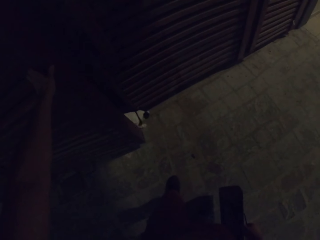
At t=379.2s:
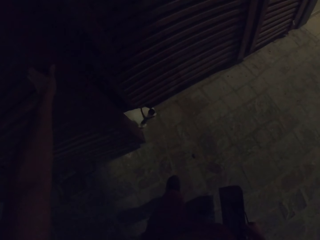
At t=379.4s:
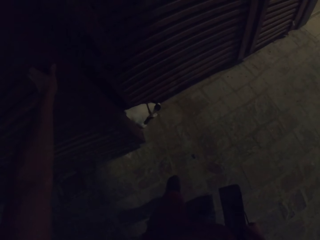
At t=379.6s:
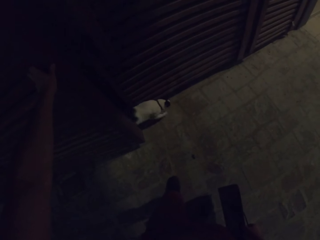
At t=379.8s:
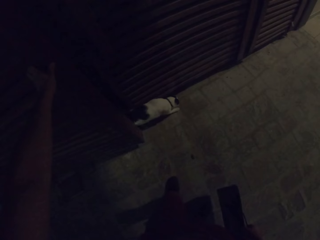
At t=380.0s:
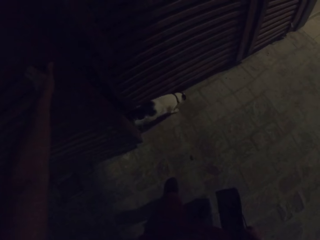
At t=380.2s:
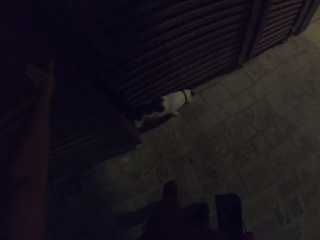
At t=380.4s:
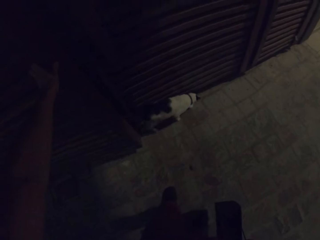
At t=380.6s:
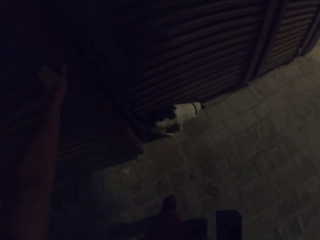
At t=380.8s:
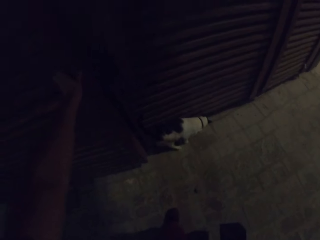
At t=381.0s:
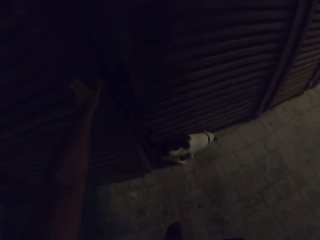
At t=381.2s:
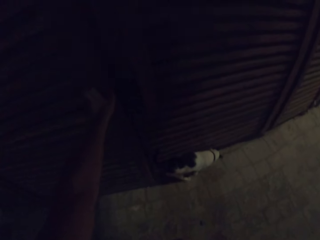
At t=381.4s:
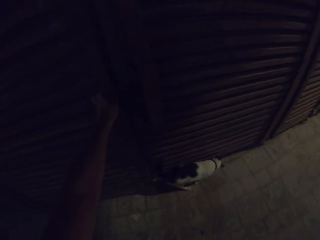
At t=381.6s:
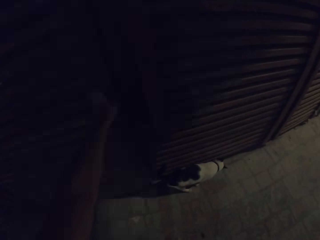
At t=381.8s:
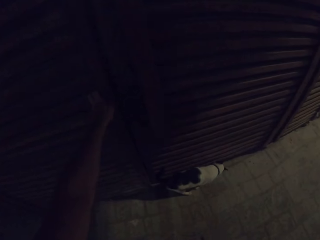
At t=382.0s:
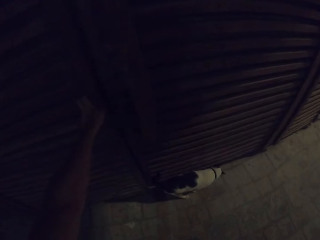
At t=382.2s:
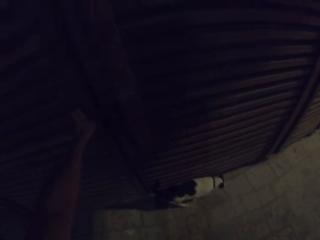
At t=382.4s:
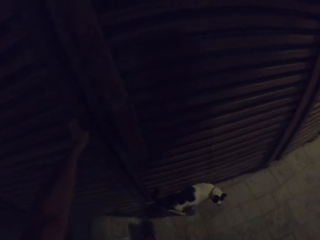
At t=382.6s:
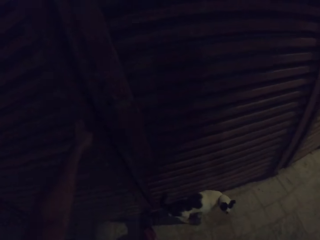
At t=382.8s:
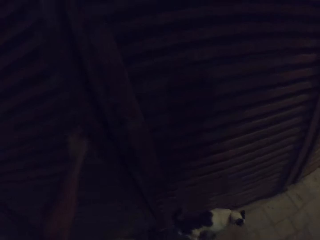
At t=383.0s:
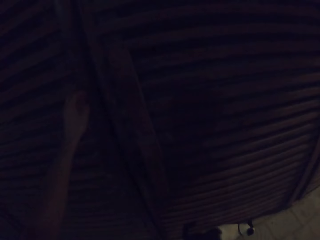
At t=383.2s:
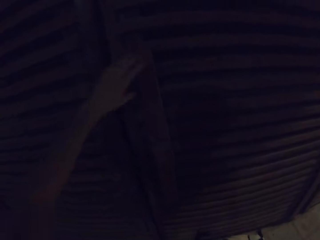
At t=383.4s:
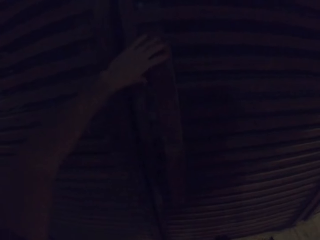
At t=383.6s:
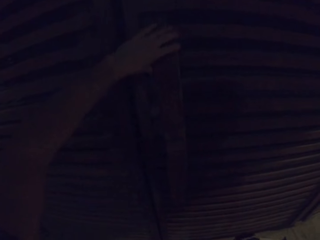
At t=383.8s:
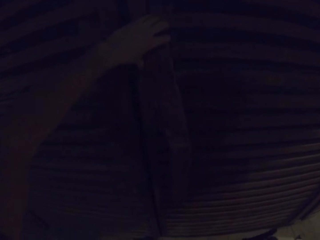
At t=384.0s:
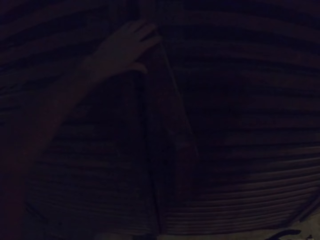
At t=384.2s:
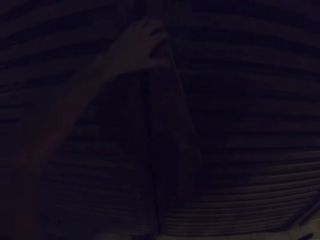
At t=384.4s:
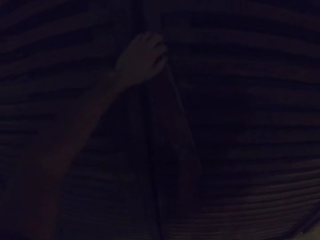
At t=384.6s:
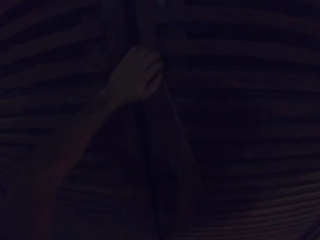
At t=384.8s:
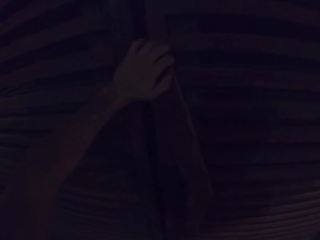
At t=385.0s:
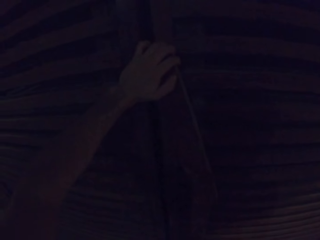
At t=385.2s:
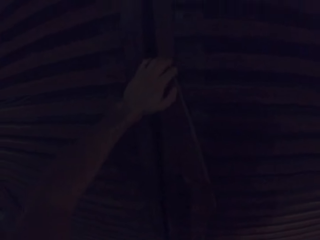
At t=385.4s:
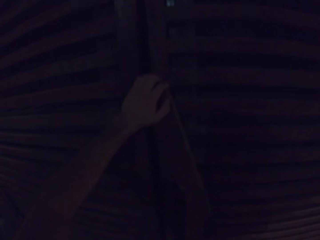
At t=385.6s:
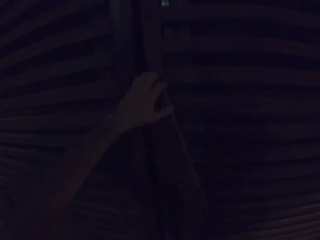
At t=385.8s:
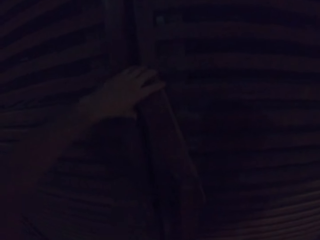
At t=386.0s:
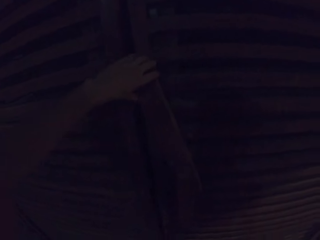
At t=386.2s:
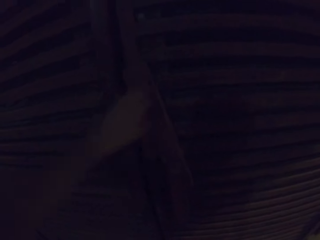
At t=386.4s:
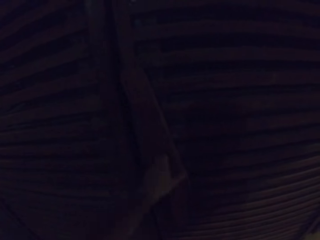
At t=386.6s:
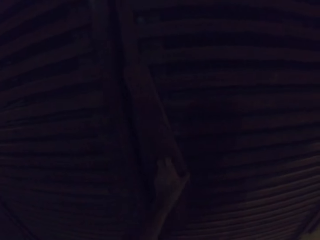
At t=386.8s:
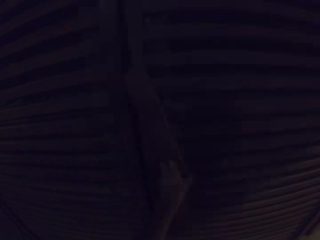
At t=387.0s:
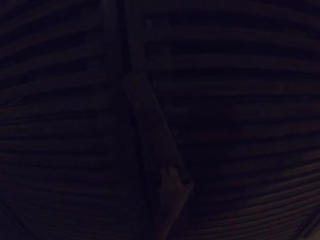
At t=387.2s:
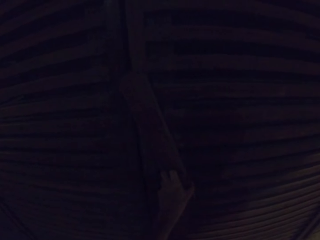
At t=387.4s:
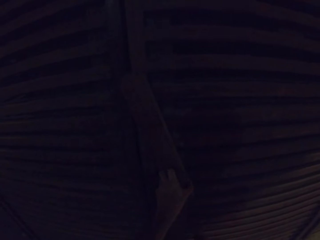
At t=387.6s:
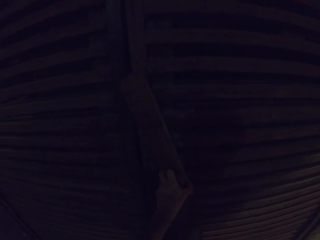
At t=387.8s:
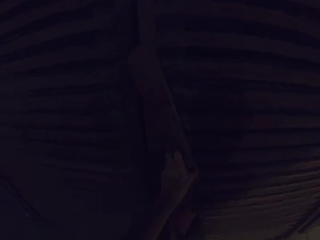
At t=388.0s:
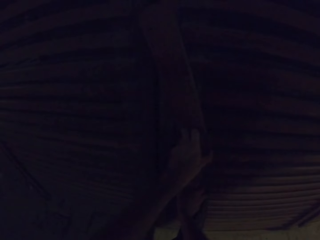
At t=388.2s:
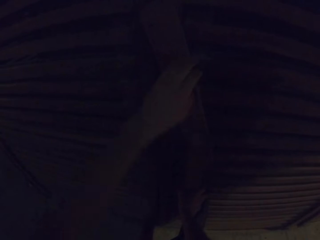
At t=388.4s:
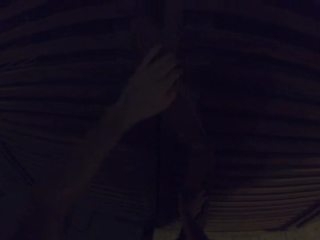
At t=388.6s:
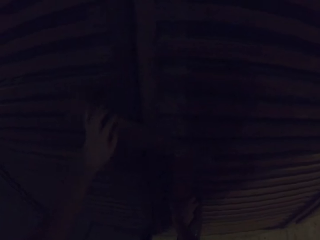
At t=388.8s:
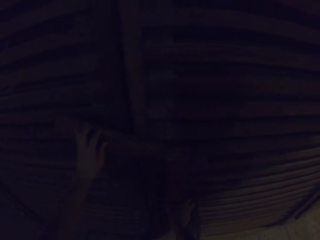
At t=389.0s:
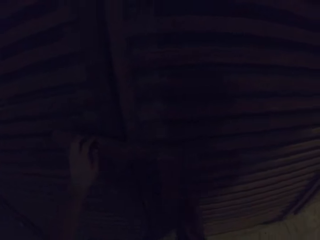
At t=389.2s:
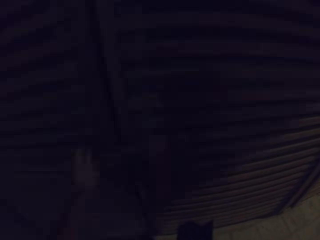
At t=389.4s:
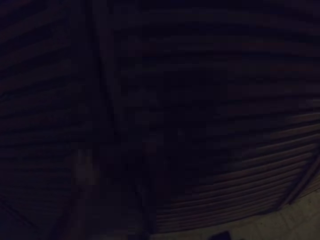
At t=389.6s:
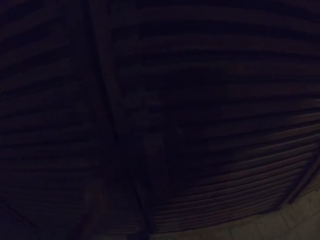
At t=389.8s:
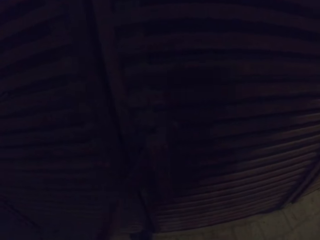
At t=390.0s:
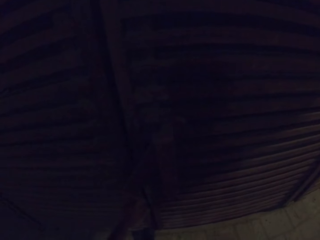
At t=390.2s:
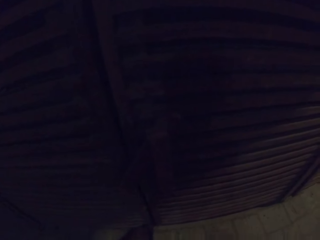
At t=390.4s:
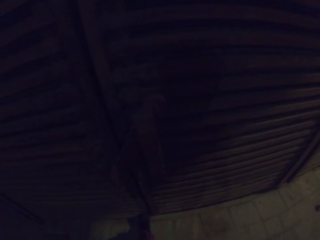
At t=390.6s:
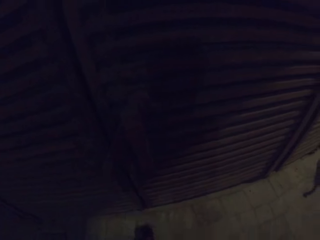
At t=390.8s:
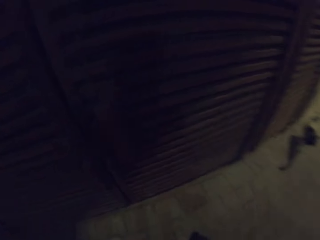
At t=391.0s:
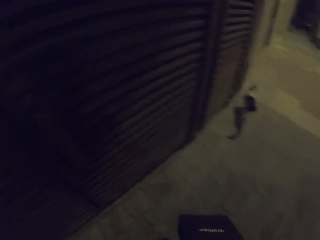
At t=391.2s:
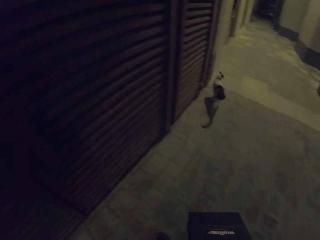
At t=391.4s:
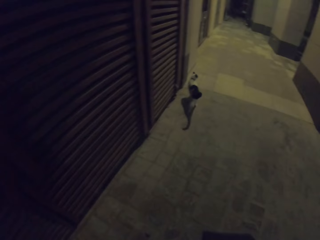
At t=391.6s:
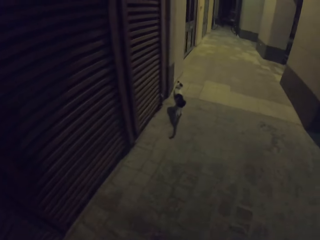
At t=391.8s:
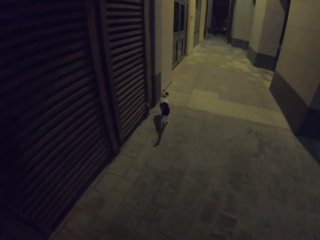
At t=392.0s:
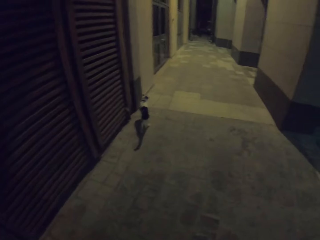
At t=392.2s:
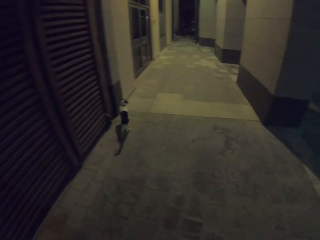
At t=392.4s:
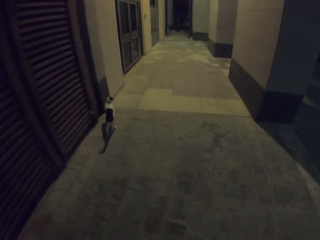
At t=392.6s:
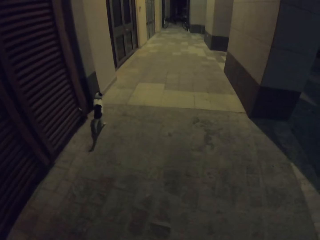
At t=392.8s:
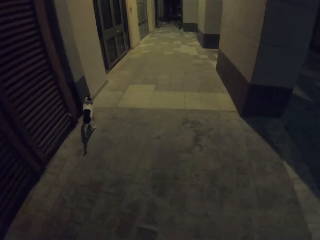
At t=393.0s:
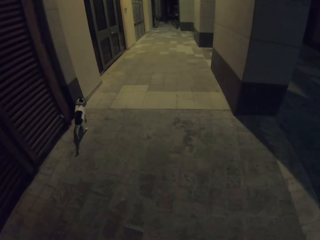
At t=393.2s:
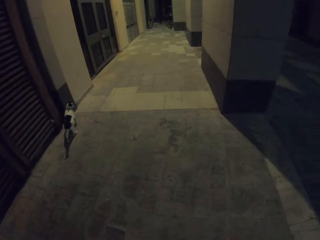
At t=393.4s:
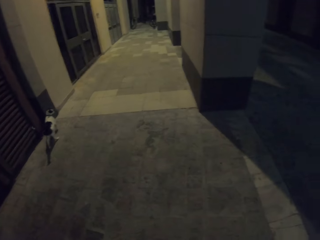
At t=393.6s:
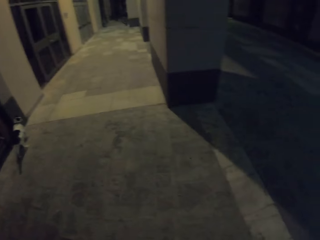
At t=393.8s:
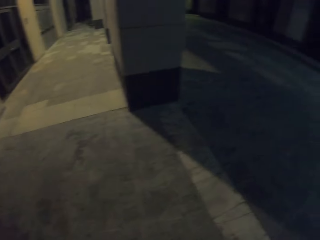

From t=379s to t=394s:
The camera wearer closes the door. They close the door. They walk on the street.

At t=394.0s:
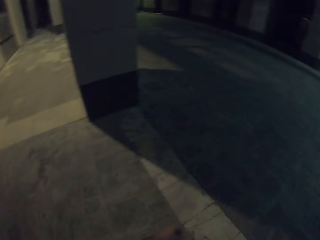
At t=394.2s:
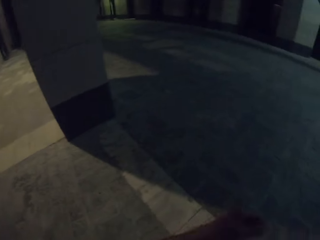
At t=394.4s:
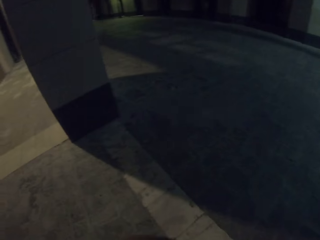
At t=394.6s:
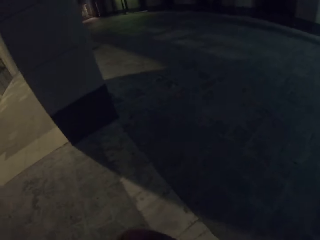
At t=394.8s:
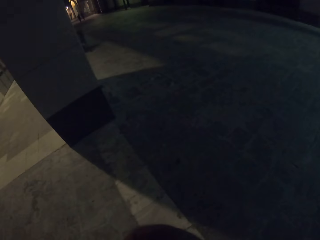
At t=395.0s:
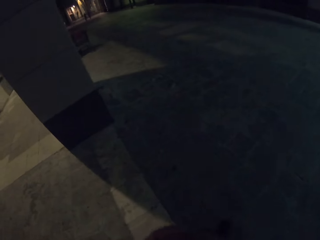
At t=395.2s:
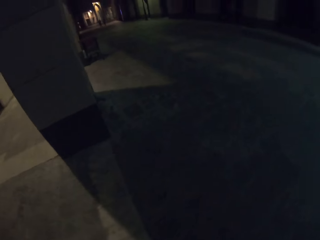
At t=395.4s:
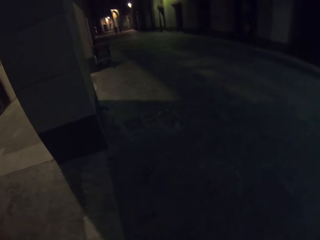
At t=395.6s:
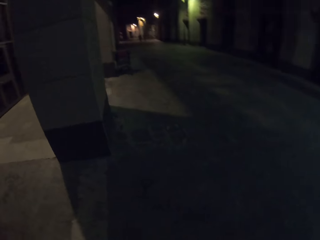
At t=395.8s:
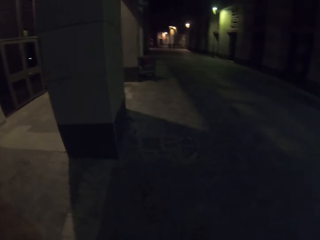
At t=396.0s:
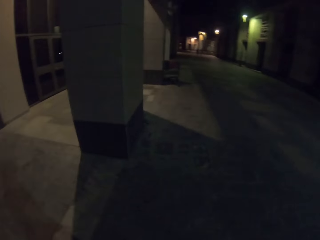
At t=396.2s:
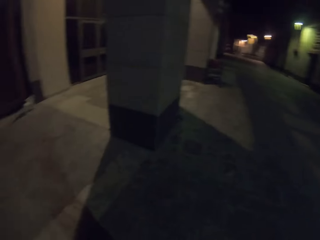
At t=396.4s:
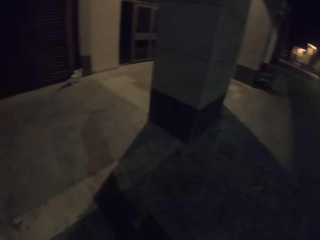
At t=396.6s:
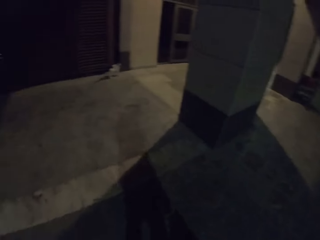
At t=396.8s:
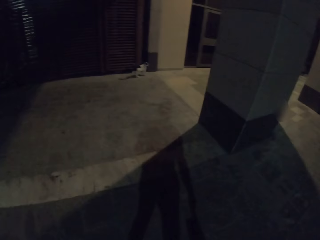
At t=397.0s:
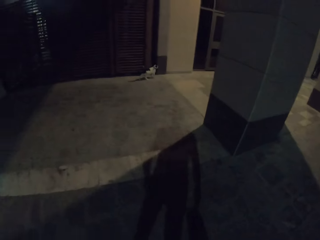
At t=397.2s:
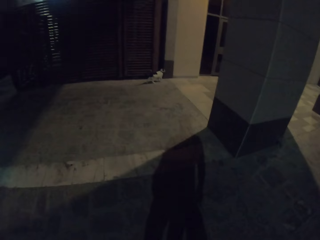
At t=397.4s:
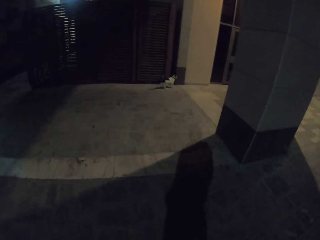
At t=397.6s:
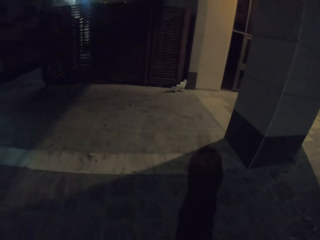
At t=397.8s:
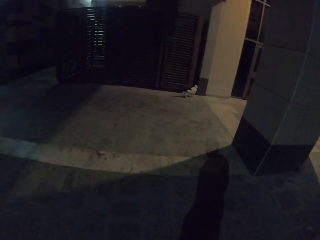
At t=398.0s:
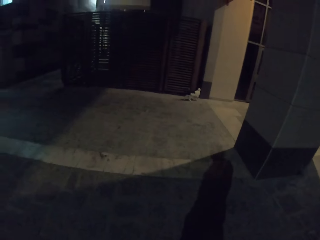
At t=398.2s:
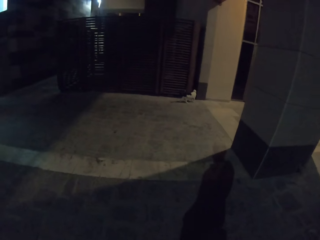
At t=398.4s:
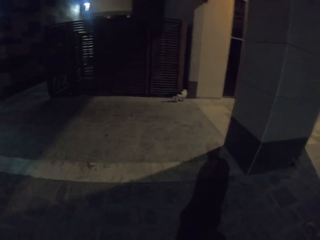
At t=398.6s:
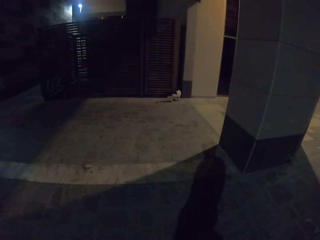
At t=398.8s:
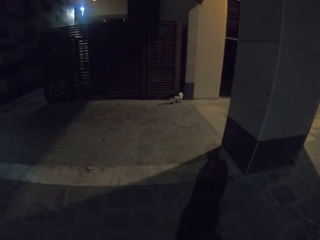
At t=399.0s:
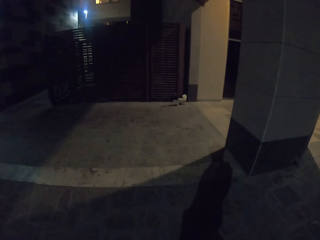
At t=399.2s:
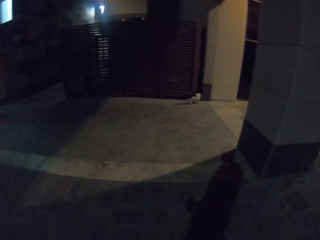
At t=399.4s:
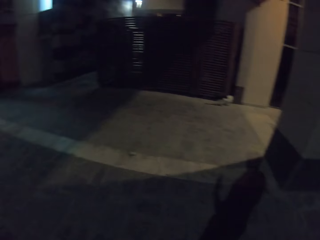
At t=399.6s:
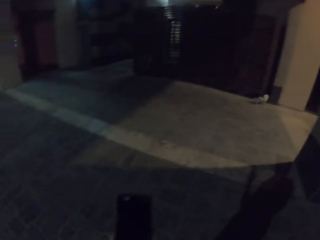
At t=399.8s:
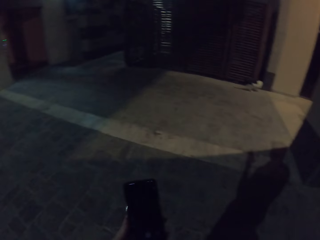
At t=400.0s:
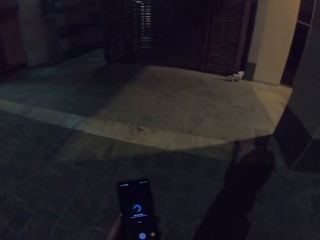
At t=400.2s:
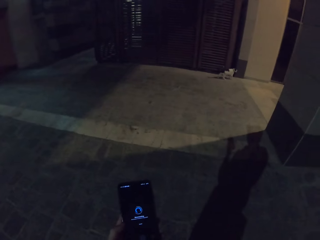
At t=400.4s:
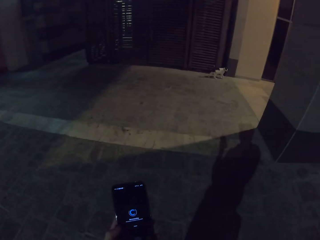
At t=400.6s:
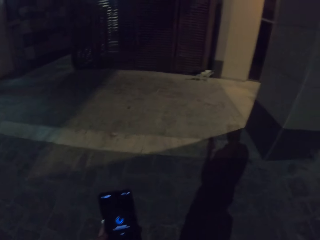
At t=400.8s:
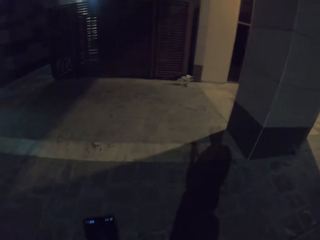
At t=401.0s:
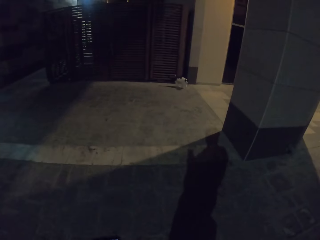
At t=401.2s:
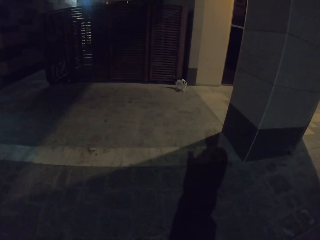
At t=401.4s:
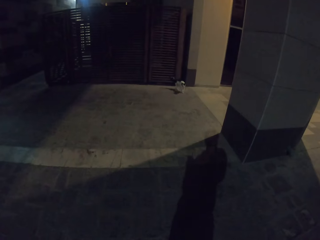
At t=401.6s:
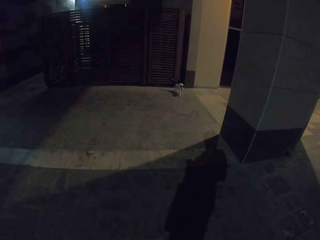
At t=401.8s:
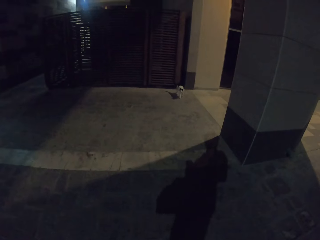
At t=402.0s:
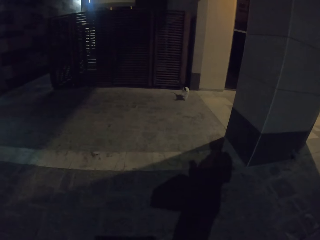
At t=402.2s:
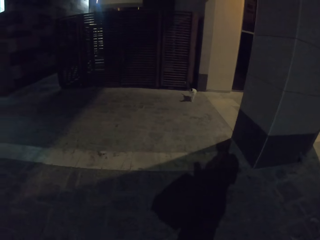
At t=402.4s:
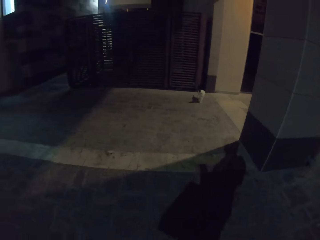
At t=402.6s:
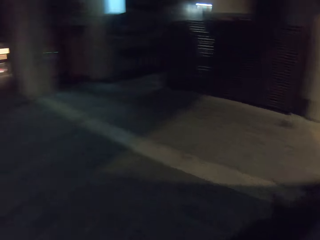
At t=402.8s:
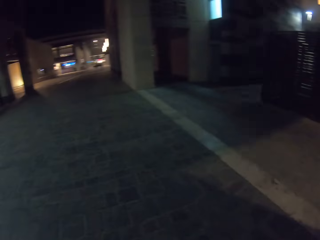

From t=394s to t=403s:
The camera wearer looks on the phone.
